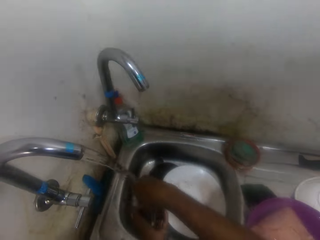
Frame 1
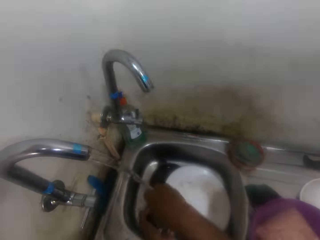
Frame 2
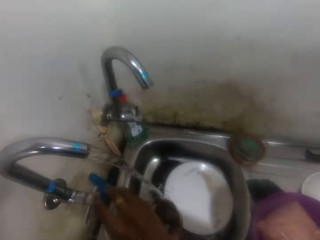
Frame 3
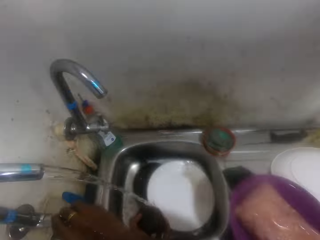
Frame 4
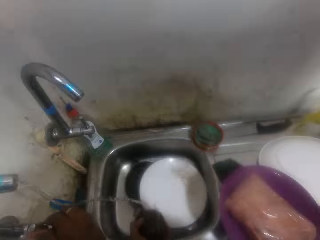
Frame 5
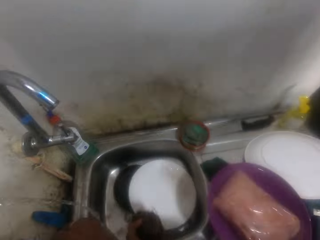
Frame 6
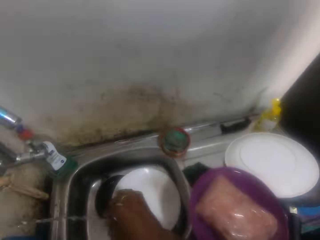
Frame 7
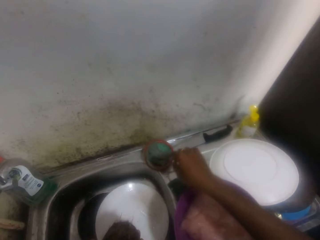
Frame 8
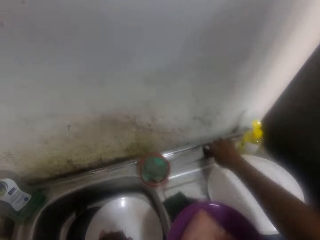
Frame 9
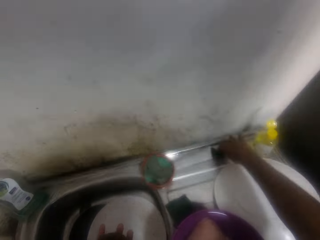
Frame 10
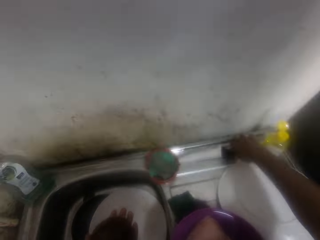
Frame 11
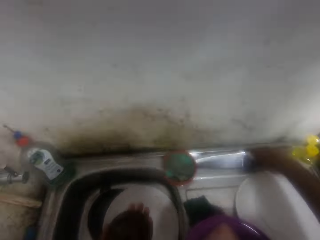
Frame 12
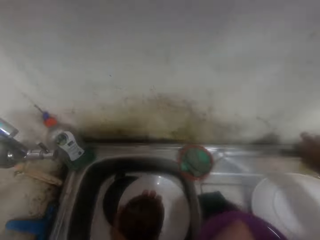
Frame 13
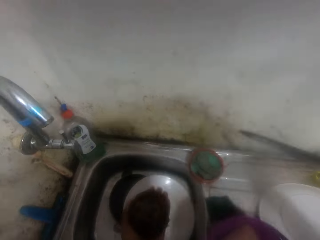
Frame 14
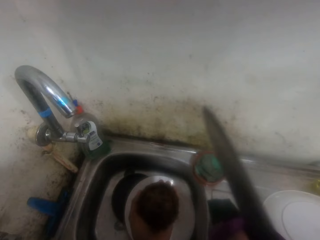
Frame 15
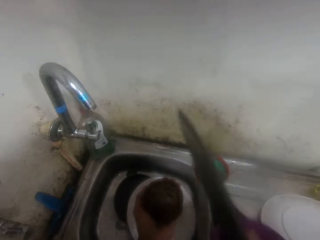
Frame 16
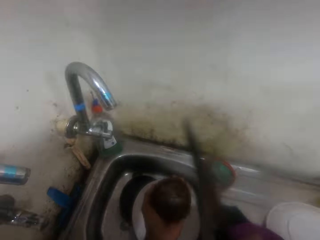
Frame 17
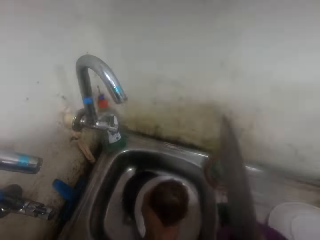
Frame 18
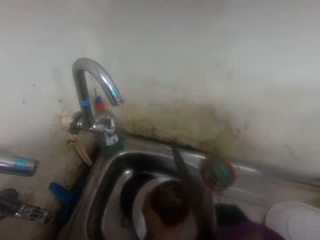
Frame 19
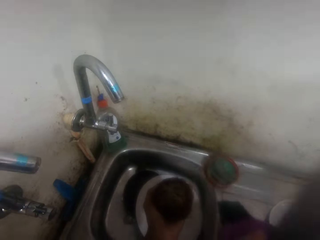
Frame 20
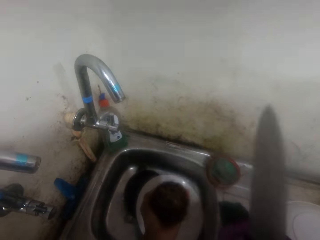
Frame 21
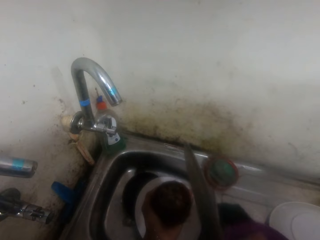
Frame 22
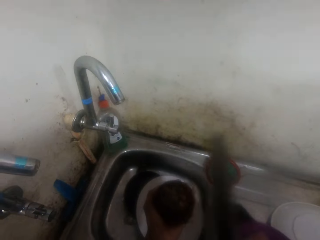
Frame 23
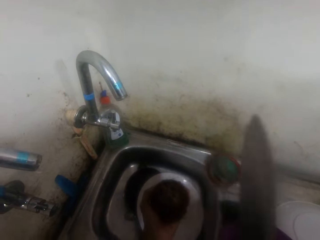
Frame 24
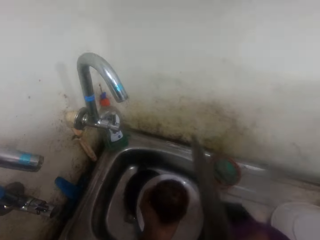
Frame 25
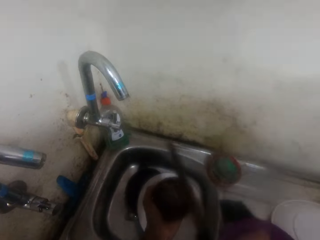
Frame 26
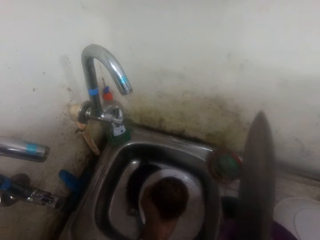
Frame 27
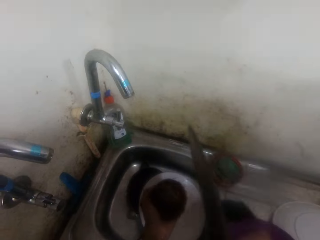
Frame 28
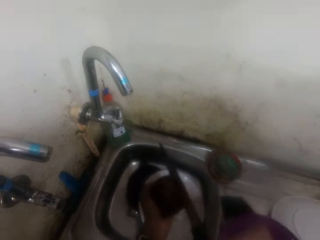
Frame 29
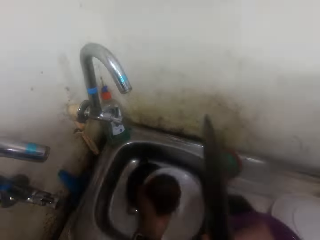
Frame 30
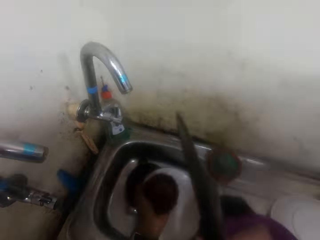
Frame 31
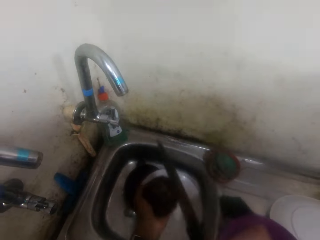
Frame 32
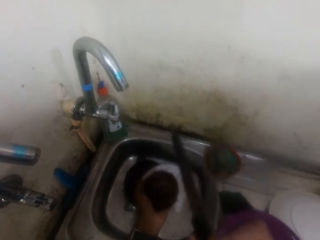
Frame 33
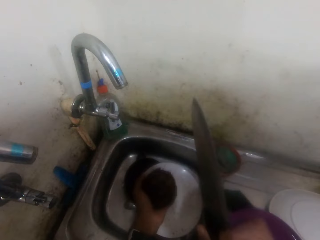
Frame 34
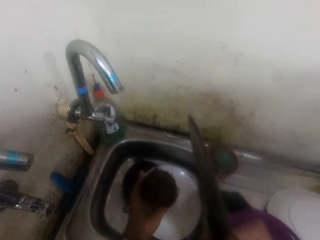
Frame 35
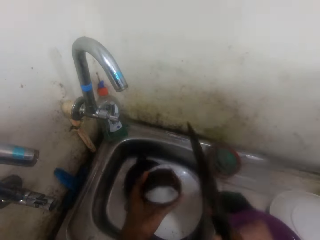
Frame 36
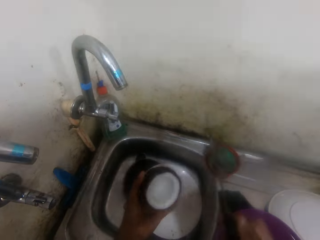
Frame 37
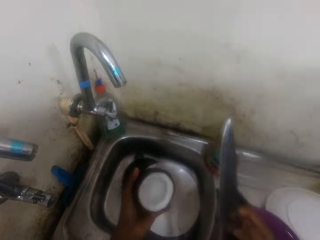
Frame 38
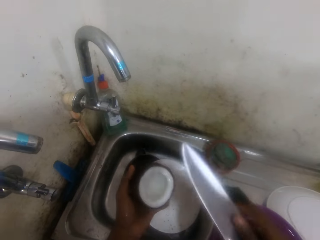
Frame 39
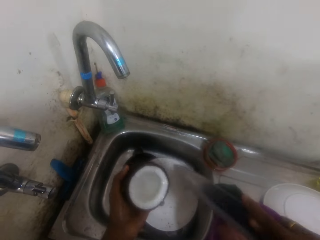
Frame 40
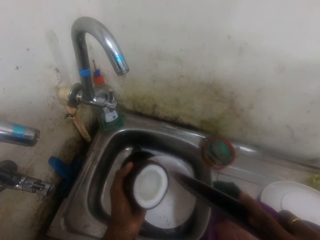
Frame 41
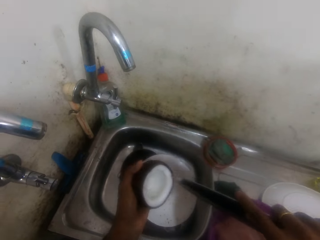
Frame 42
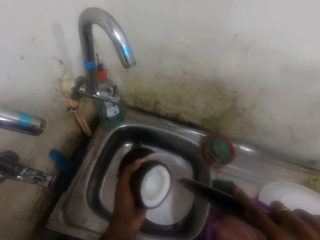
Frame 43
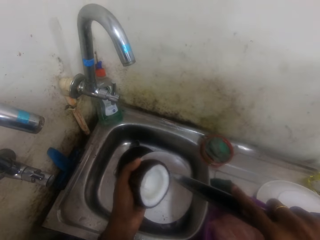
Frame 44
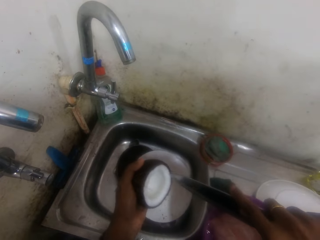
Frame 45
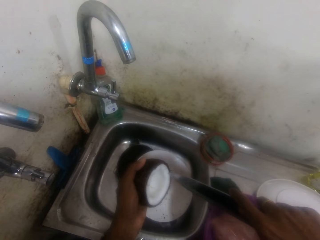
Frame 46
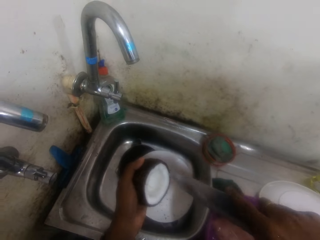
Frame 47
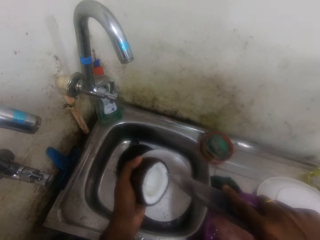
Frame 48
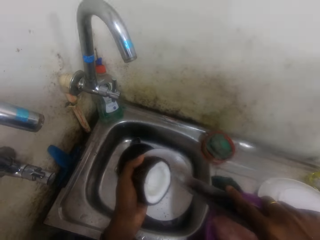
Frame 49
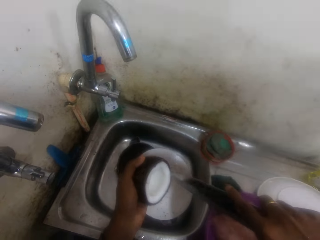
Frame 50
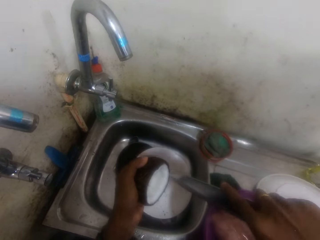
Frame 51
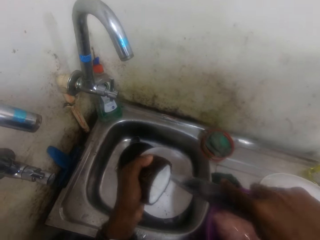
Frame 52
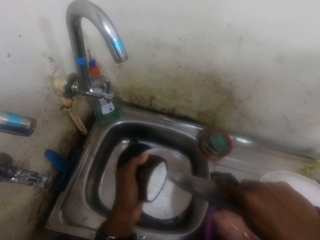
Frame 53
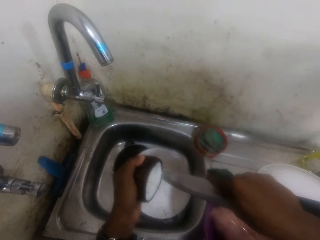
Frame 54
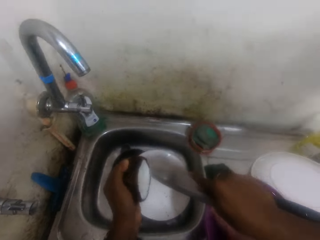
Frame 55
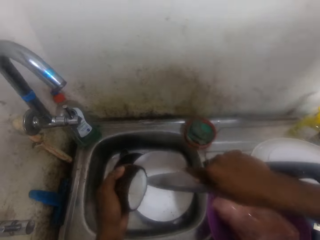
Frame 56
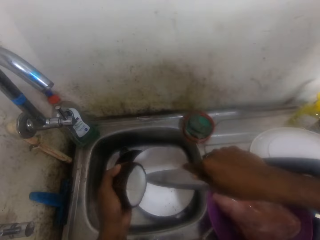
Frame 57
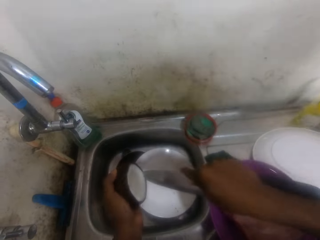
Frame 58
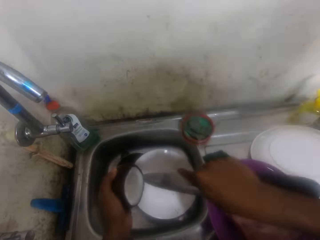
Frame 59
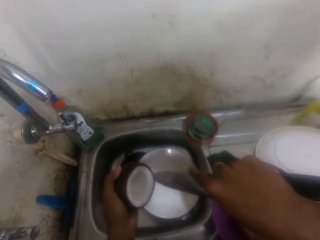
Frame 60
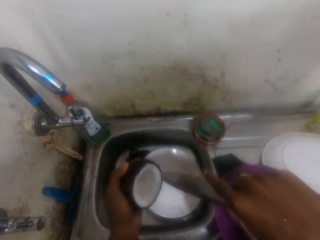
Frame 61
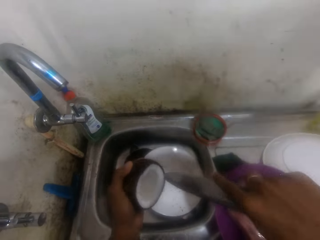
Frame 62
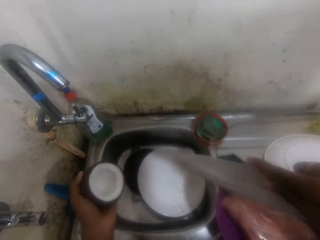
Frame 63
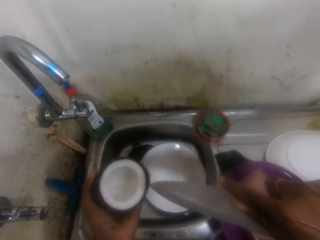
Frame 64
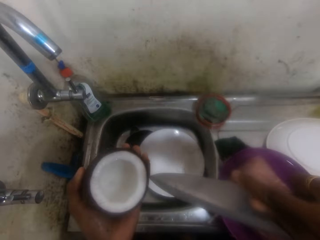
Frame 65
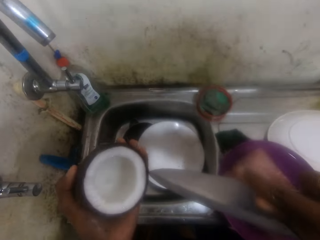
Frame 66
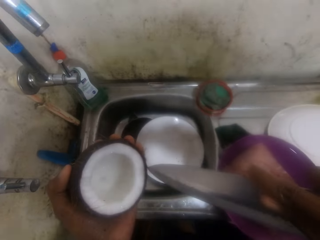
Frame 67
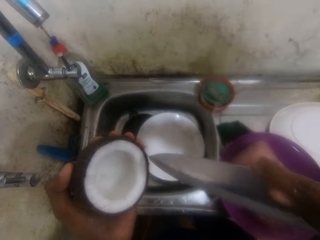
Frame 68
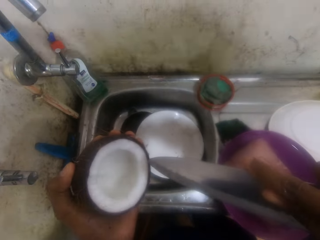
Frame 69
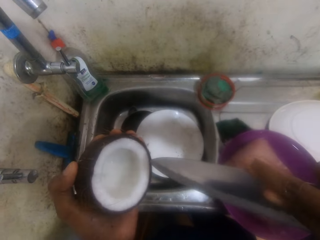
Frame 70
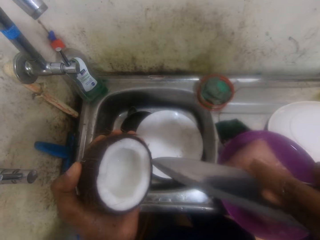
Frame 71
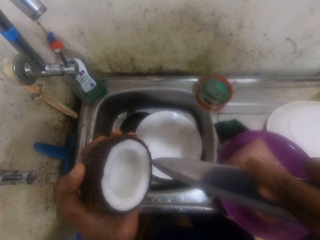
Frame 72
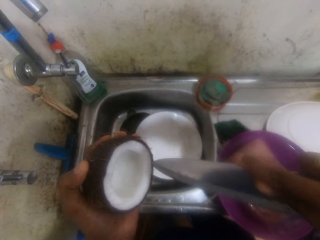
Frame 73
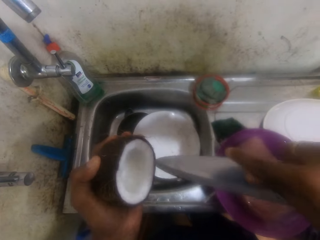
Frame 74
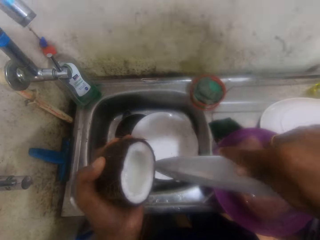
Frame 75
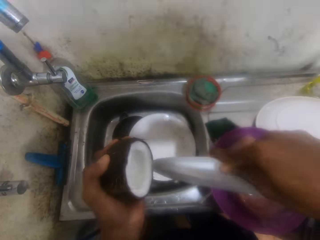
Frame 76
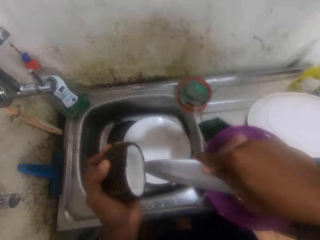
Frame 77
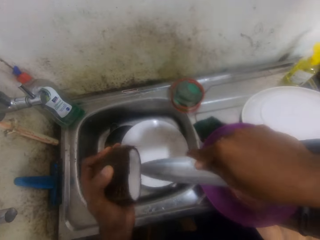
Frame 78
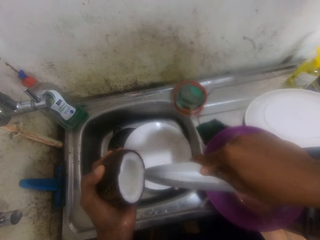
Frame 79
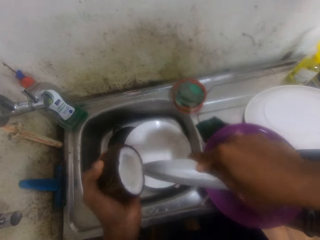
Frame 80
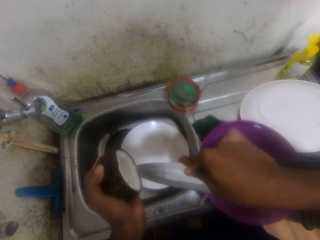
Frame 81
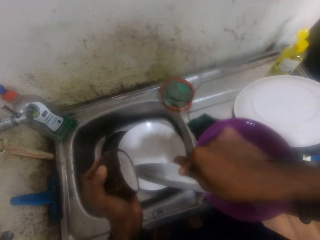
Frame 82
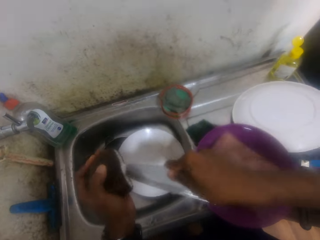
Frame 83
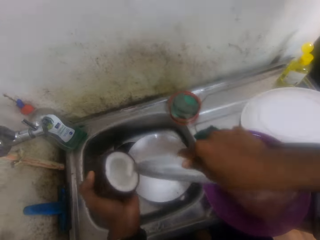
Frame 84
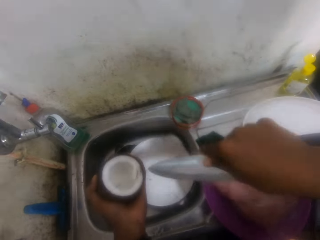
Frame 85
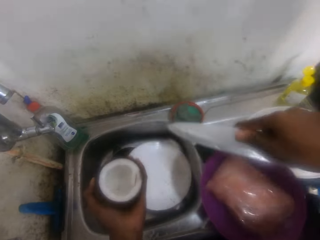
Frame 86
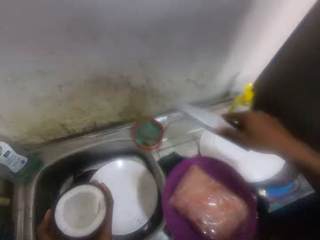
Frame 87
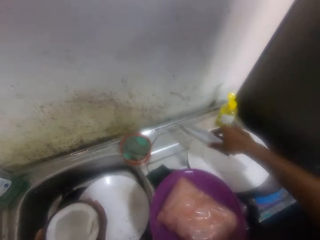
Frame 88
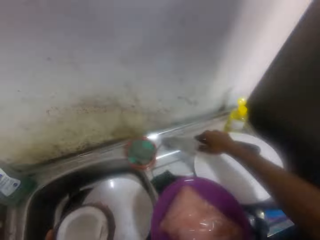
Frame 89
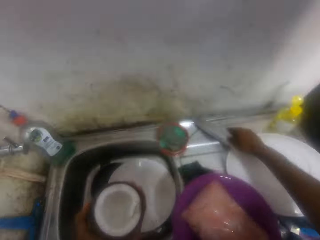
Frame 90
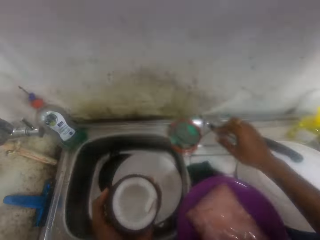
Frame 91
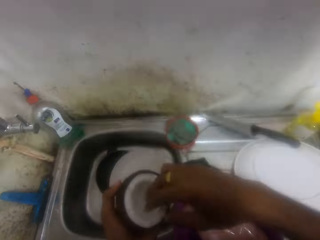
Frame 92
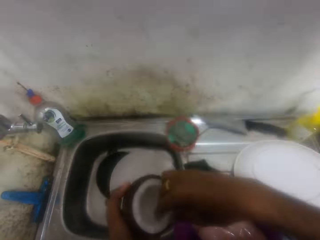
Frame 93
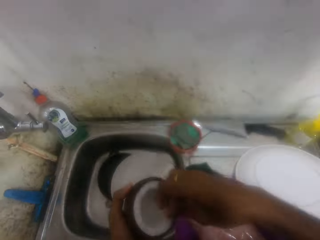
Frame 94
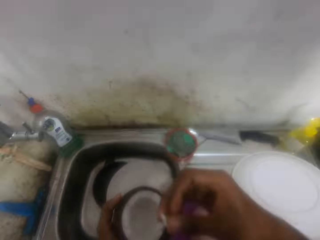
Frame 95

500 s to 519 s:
The camera wearer washes a coconut in a sink. They turn off the water. They pick a knife from the sink. They hit the coconut with the knife. They cut the coconut with the knife. They dig out the coconut from the shell with the knife. They put the knife on the sink.

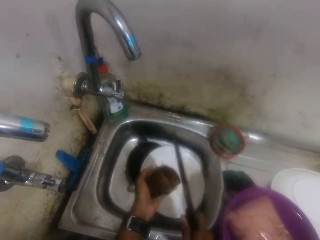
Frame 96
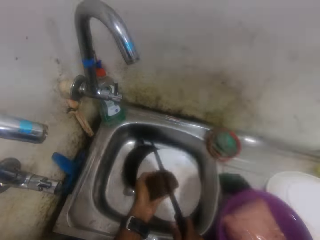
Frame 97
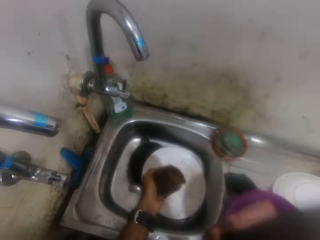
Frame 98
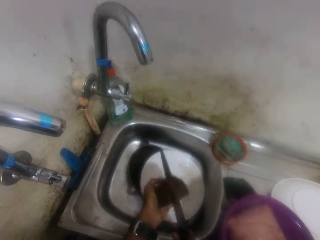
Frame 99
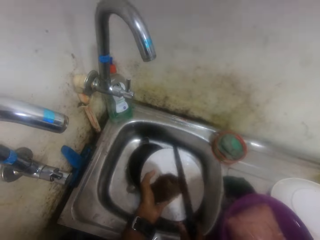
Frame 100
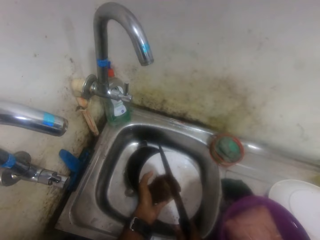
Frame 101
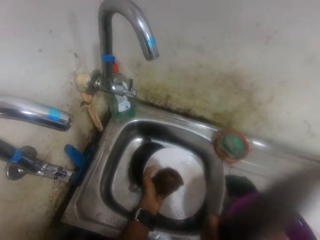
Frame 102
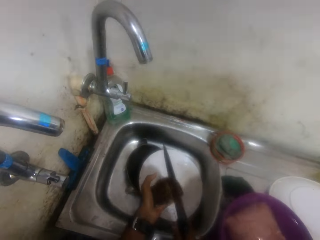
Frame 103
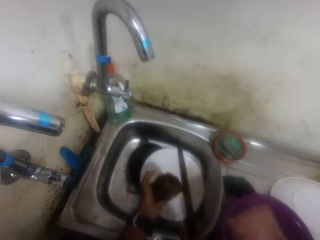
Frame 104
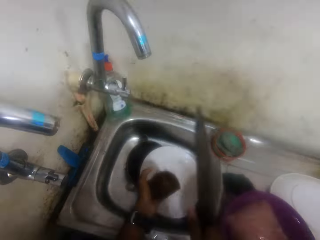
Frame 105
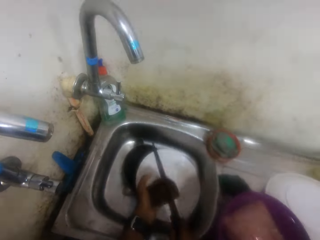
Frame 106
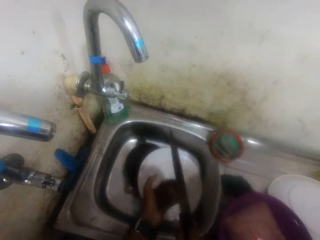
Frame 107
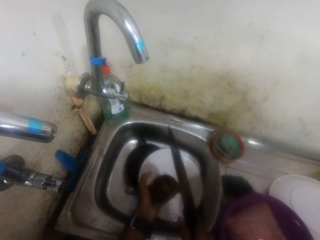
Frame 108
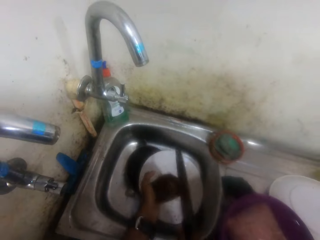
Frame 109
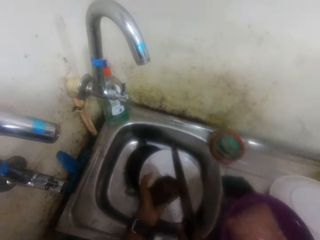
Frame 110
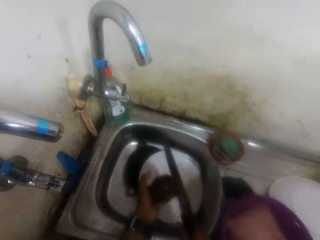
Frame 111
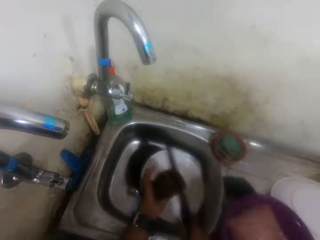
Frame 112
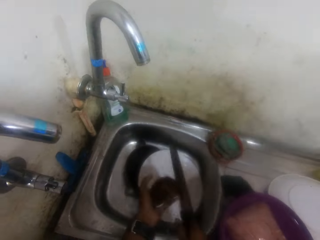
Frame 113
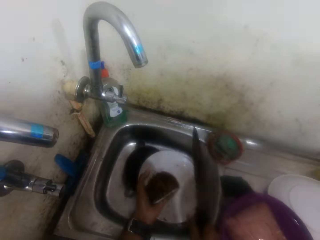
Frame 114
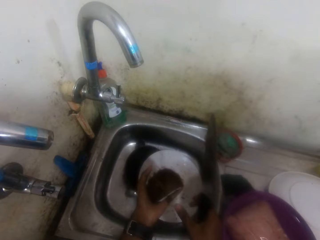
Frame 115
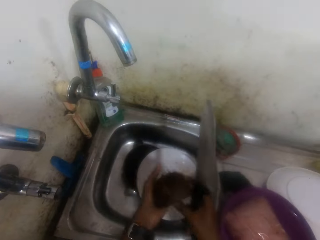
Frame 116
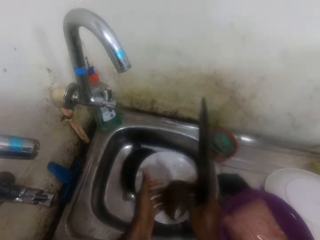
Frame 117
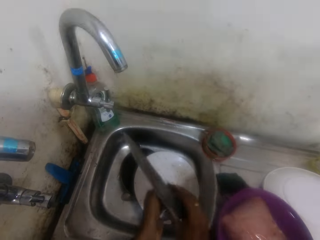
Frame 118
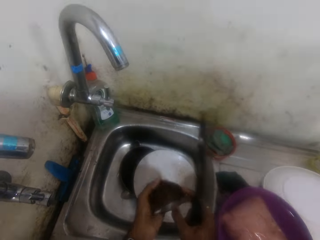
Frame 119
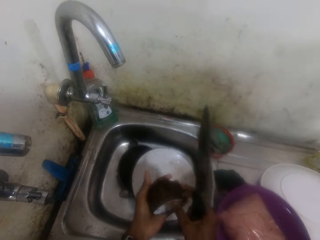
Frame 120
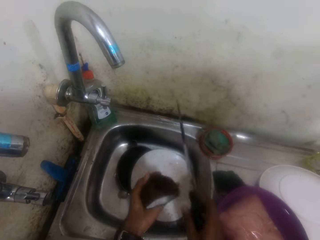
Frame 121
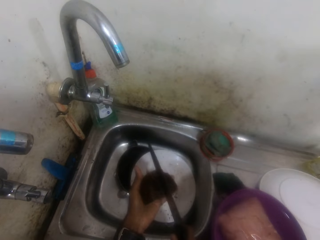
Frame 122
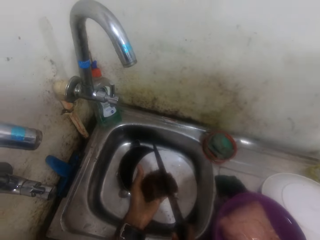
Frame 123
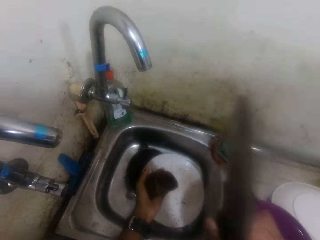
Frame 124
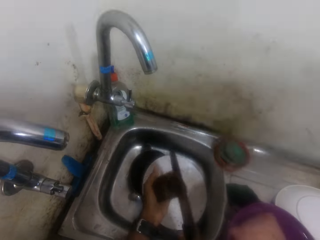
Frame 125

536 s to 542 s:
The camera wearer turns a coconut in his hands. He cuts the coconut shell with a knife. He turns the coconut in his hands.
